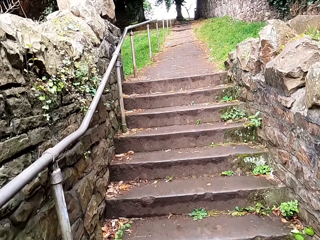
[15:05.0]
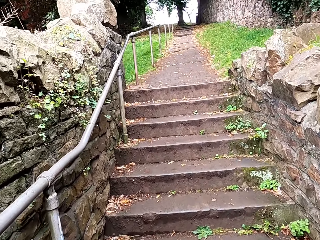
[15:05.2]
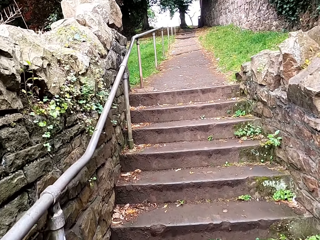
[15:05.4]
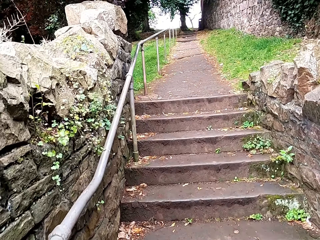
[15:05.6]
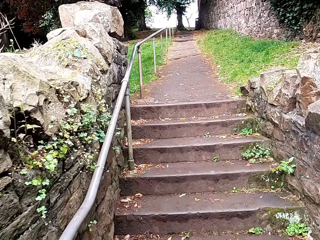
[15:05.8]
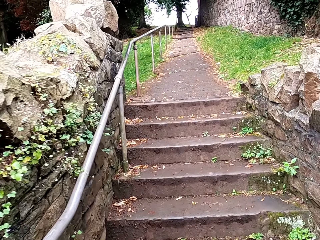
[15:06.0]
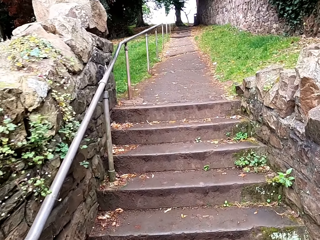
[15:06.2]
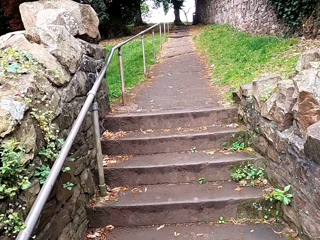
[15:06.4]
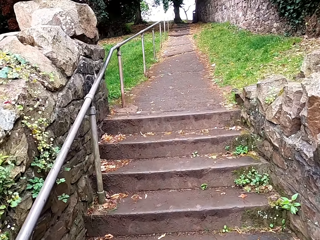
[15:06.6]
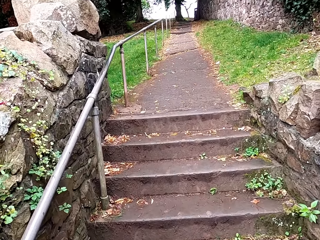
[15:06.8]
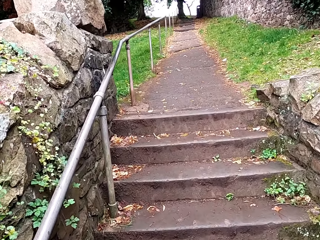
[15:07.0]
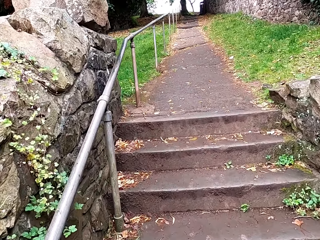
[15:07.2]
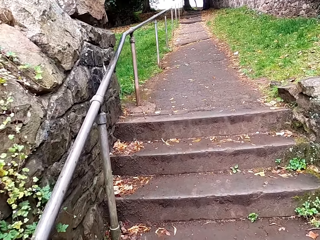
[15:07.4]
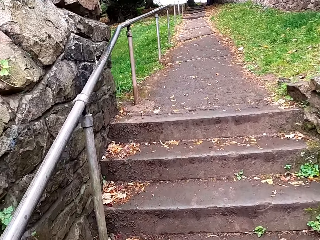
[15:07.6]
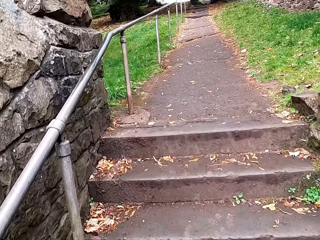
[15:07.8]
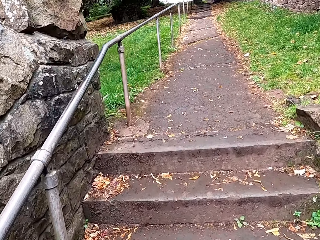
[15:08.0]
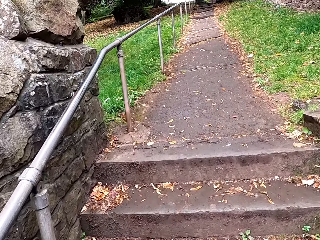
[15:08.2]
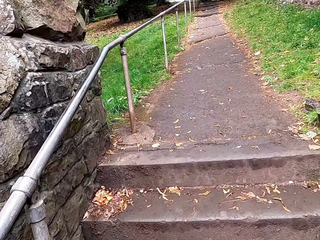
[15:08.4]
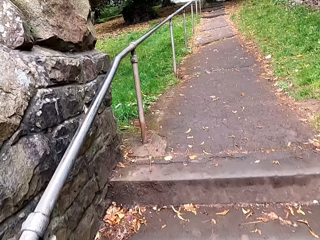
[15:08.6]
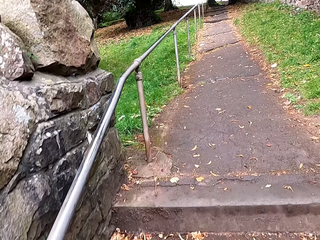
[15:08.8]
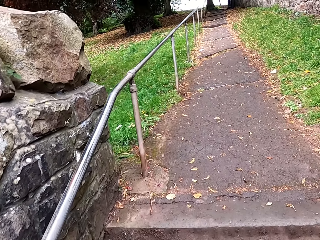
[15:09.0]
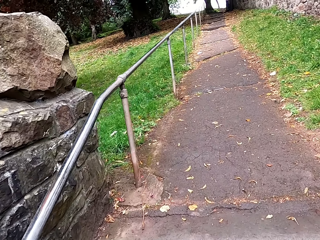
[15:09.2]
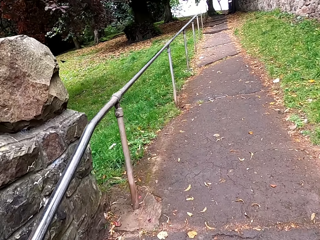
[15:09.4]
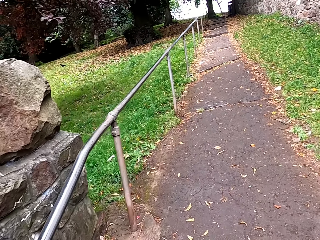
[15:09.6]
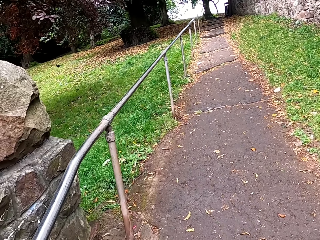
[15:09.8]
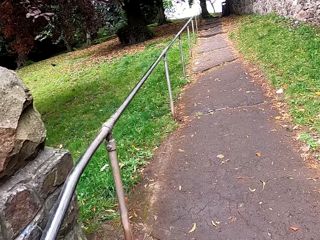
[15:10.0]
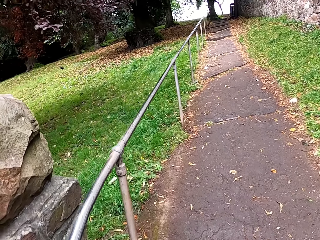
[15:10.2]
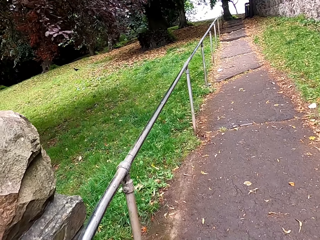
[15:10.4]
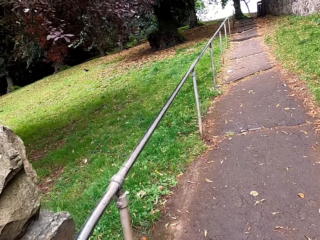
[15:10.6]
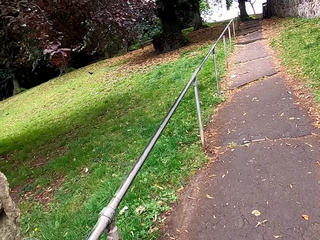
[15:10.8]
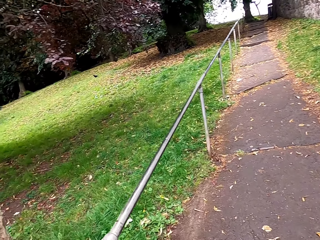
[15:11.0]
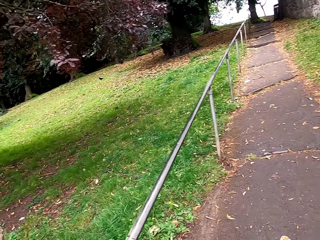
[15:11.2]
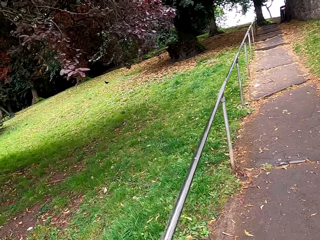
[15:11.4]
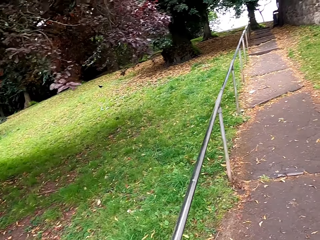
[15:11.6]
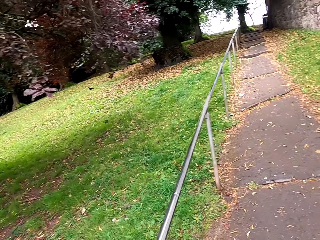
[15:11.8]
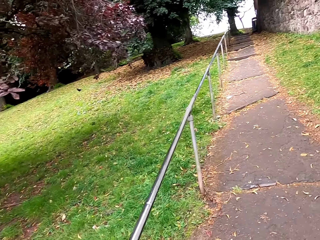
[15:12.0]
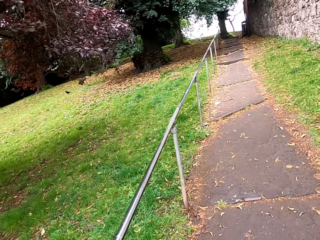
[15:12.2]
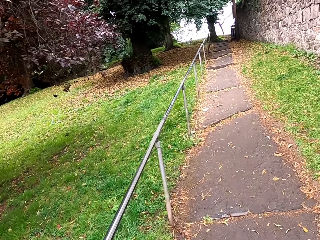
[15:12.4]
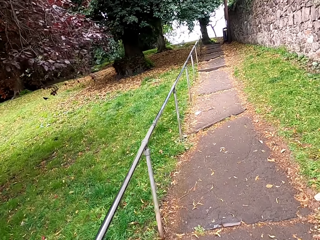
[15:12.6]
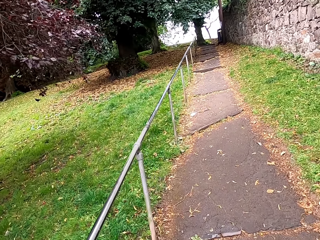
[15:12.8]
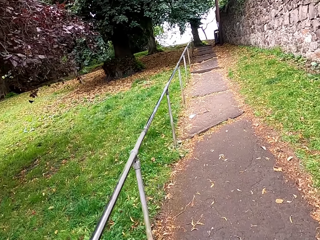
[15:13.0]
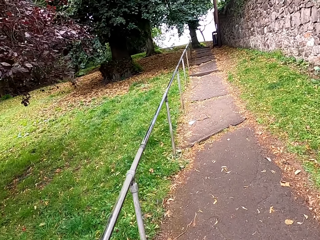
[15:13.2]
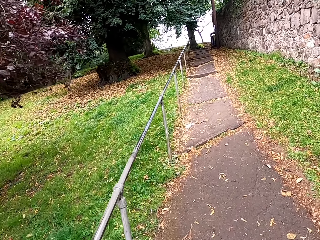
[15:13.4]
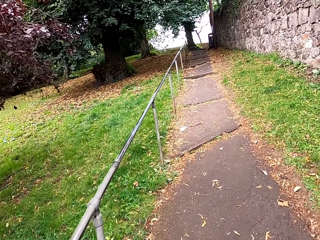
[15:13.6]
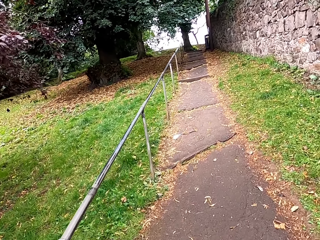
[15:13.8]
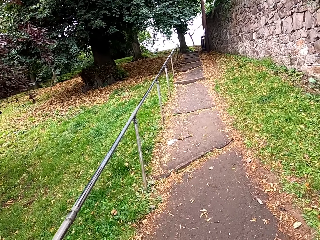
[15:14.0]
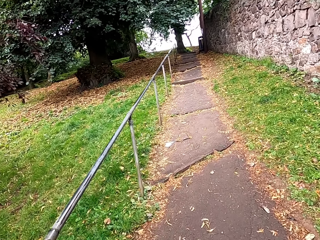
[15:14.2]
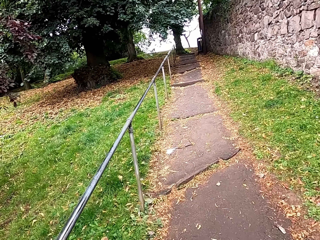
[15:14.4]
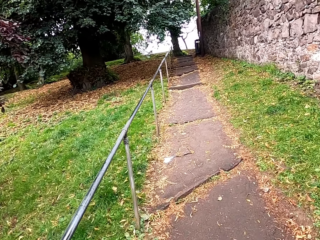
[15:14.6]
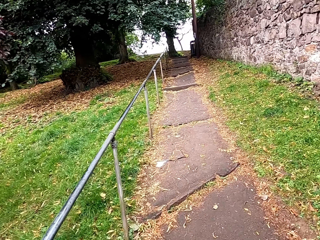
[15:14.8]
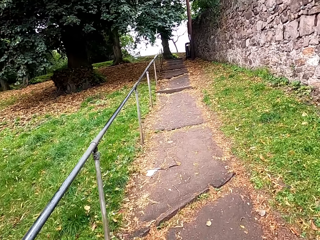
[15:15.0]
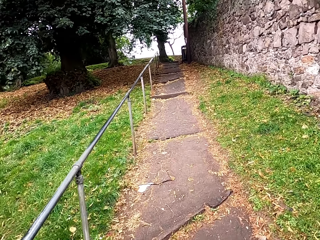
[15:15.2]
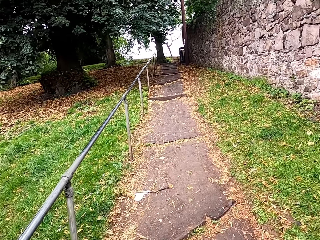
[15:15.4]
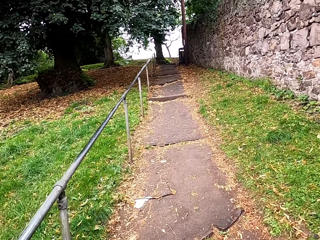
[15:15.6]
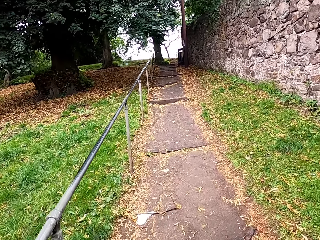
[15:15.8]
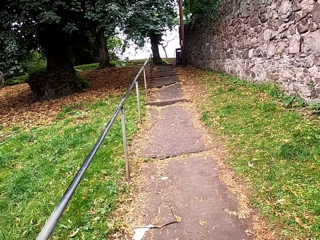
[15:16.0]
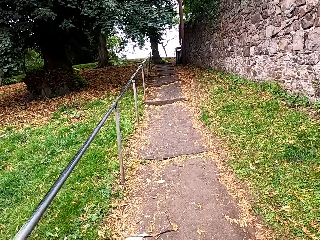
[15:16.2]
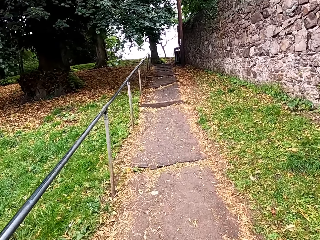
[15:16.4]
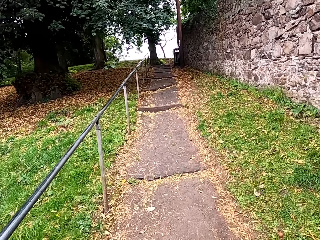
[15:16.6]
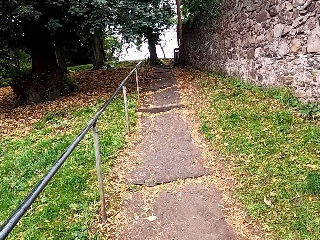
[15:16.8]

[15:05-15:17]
The camera wearer walks along the road.

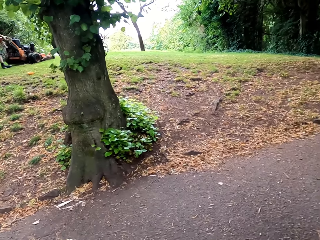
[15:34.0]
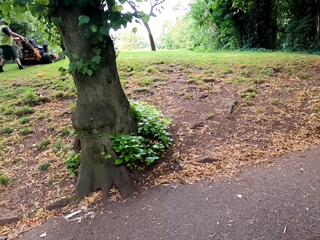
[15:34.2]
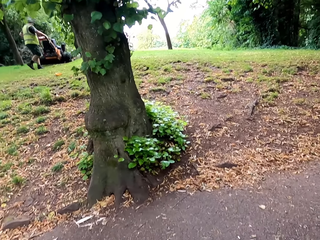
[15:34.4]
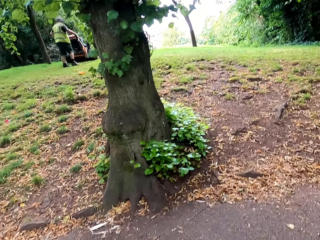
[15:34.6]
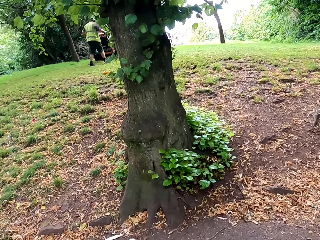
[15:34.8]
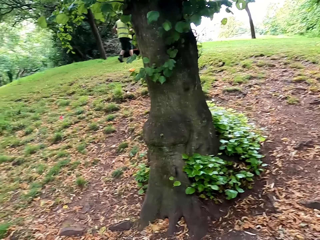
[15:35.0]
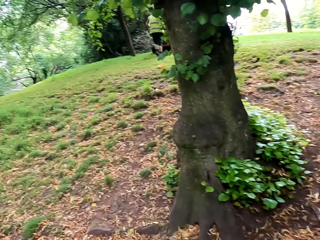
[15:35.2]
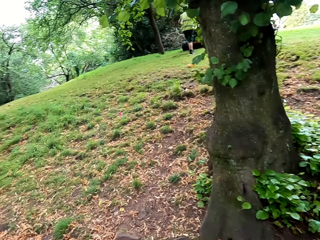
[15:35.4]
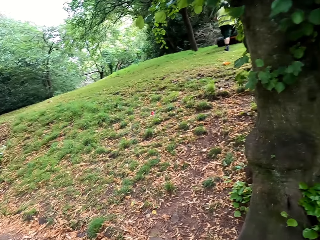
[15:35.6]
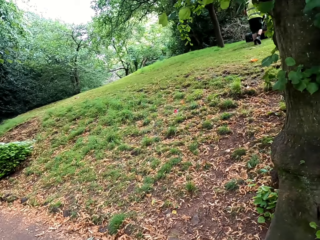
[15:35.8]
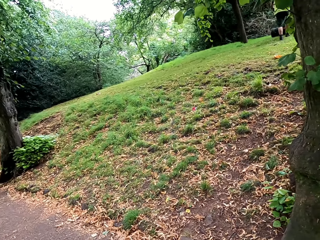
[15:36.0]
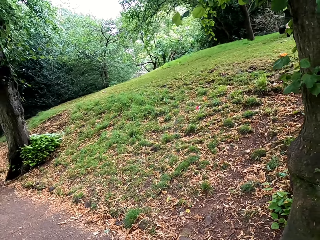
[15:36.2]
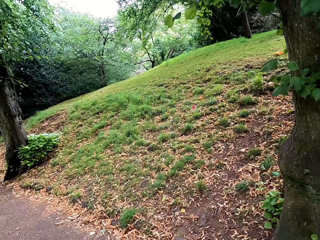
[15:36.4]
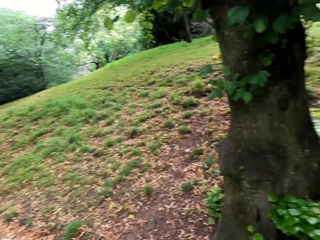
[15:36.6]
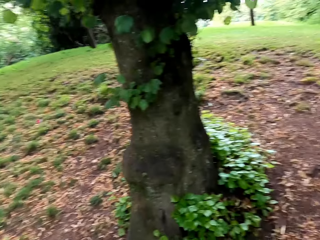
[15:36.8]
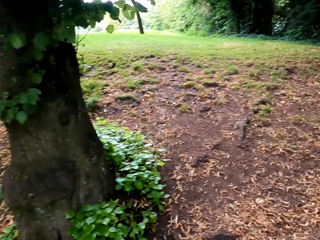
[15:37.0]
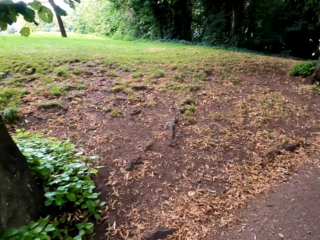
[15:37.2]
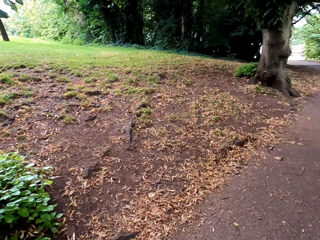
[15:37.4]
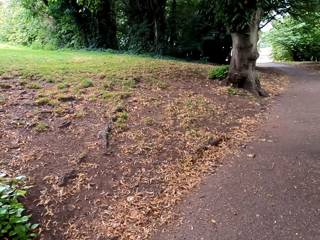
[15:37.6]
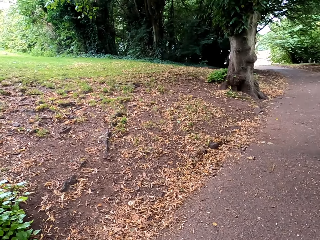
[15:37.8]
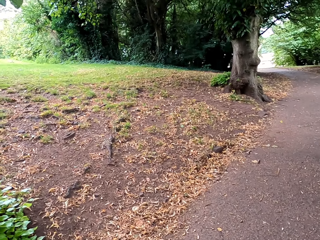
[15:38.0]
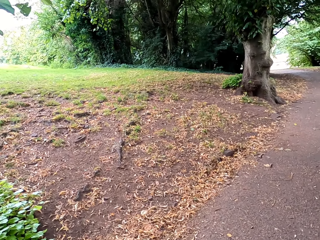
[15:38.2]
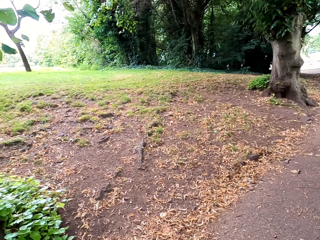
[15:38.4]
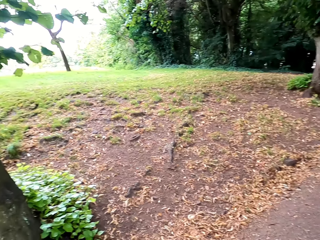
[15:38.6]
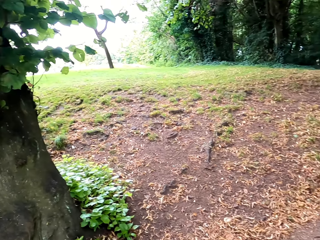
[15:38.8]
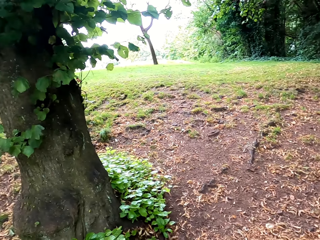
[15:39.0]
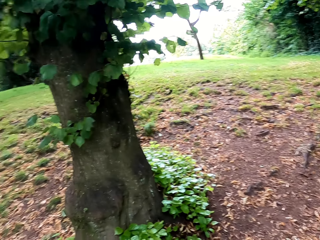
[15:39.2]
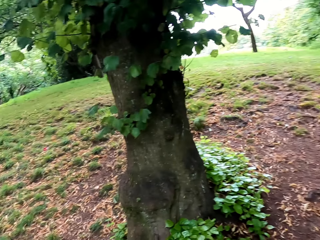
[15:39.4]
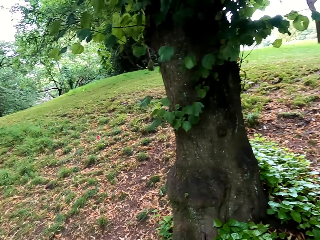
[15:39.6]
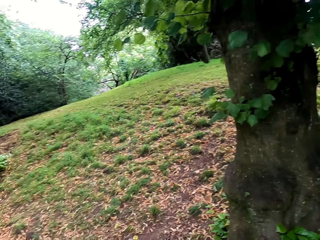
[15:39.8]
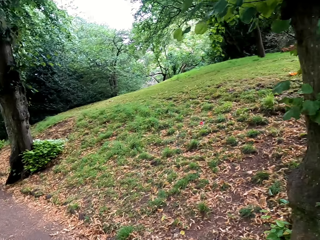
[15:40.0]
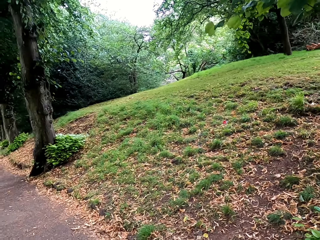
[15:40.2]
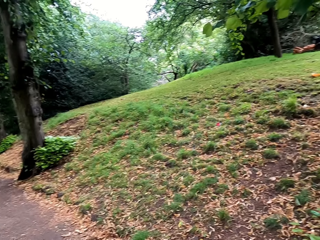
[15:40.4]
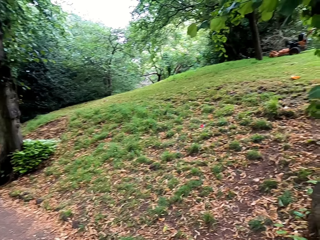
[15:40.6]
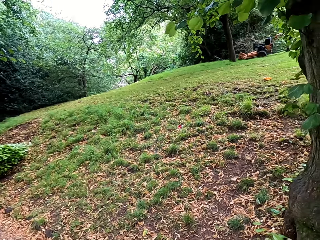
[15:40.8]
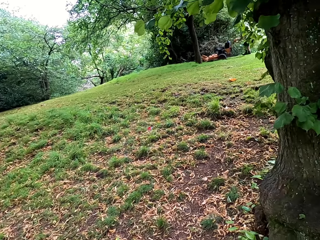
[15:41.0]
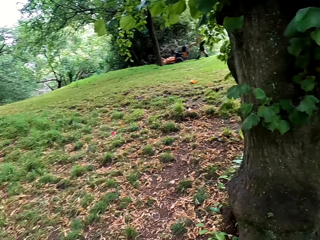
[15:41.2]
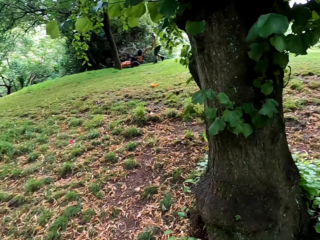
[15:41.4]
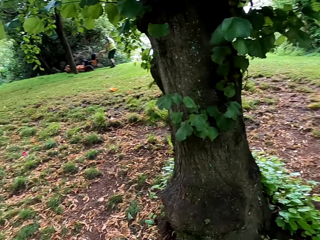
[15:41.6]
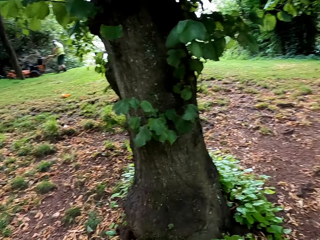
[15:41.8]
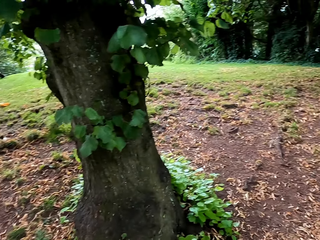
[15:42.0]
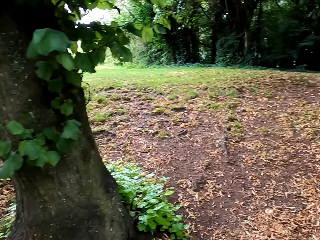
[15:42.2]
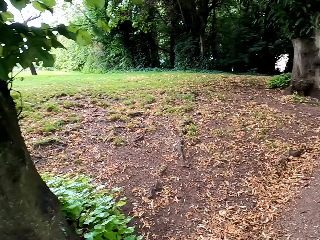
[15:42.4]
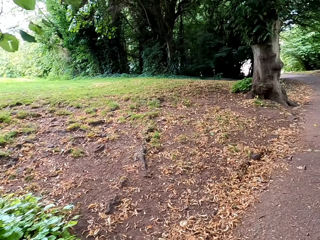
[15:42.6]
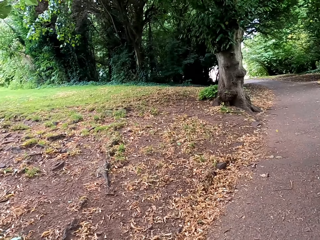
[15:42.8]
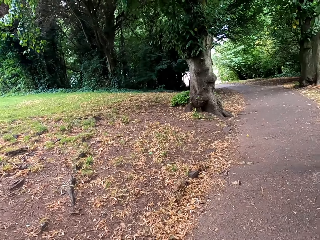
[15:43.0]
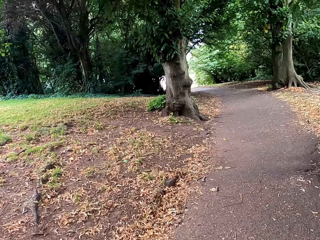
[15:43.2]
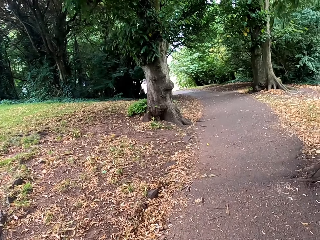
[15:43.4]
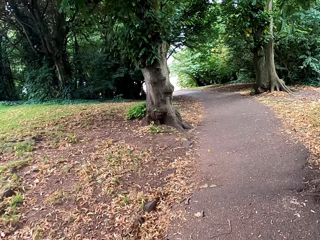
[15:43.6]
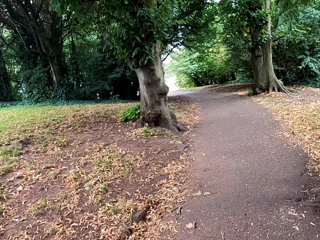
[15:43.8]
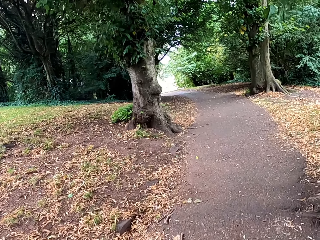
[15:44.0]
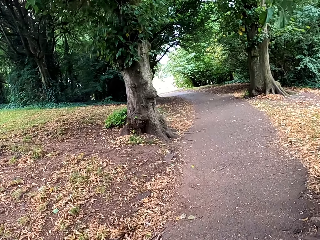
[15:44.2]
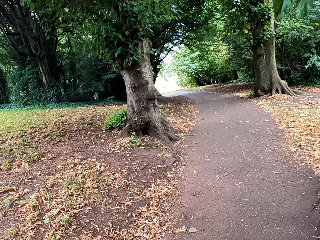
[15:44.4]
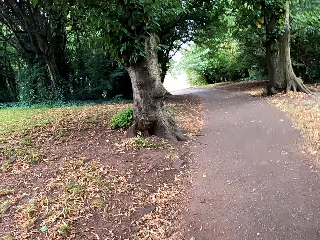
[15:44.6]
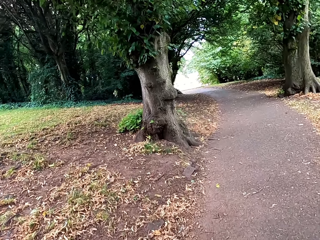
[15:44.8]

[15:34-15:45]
The camera wearer turns left. They turn right. They turn left. They turn right. They walk around the street.
